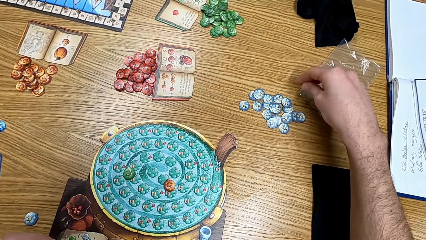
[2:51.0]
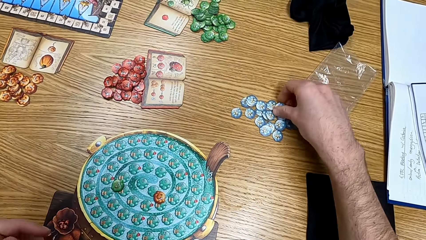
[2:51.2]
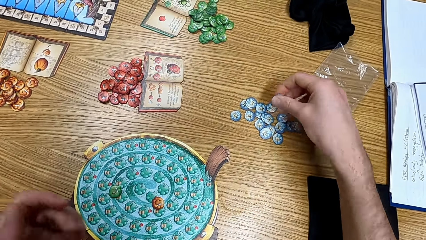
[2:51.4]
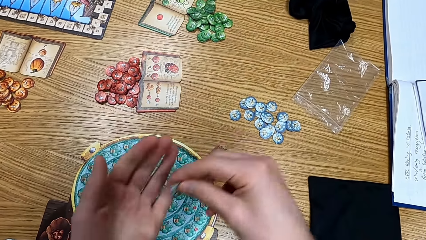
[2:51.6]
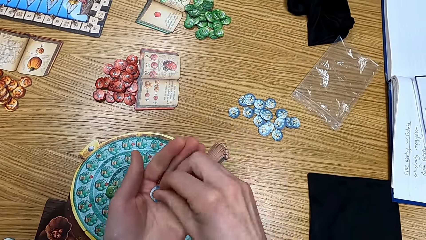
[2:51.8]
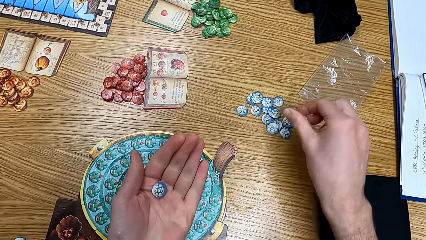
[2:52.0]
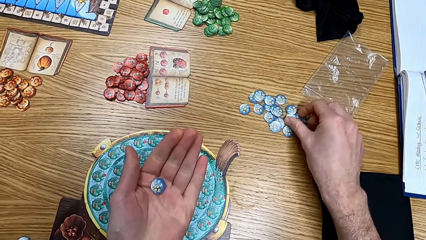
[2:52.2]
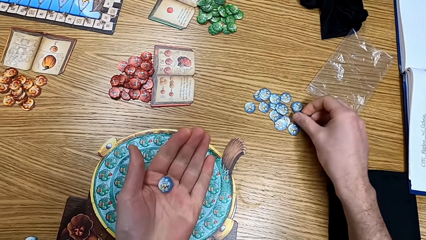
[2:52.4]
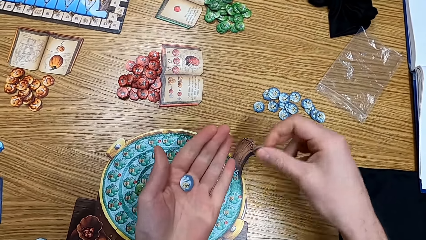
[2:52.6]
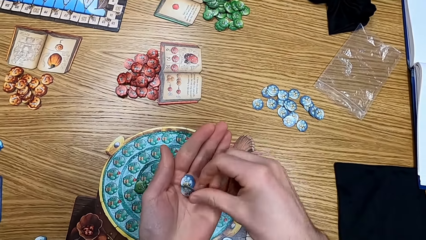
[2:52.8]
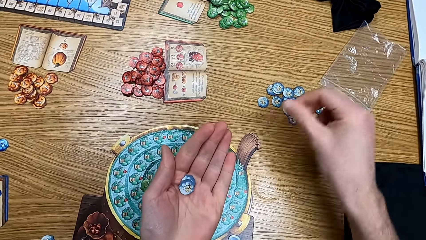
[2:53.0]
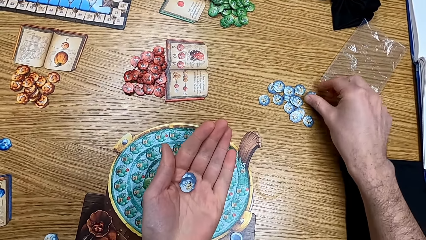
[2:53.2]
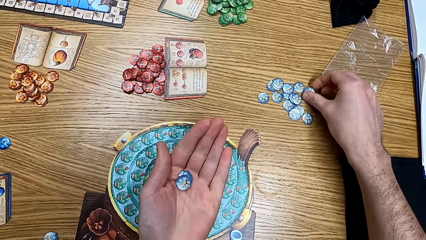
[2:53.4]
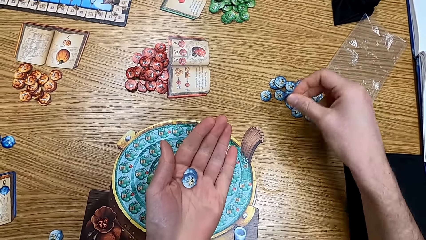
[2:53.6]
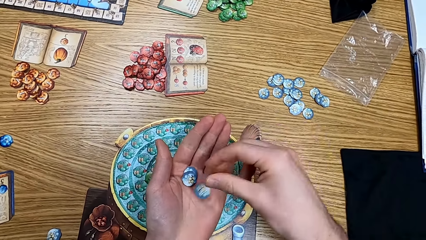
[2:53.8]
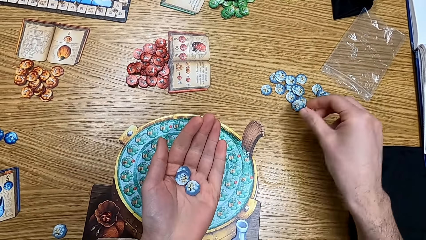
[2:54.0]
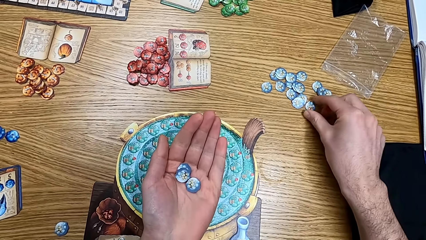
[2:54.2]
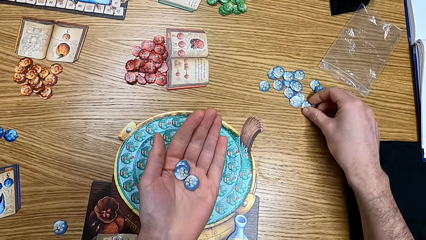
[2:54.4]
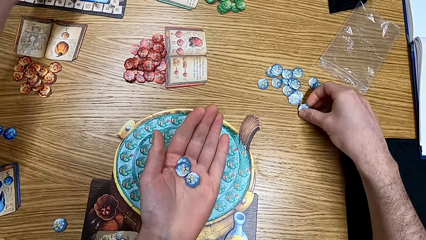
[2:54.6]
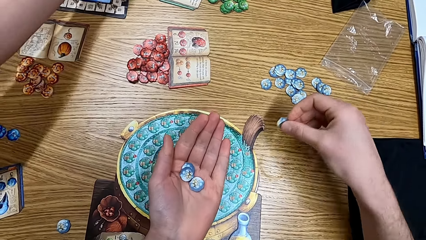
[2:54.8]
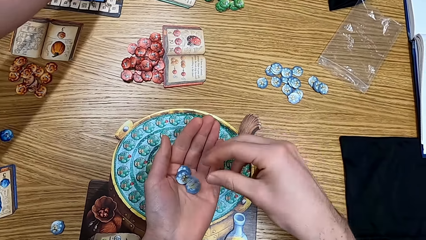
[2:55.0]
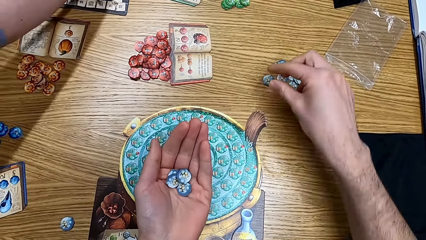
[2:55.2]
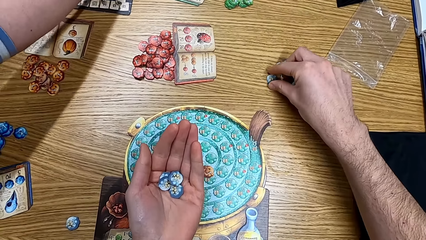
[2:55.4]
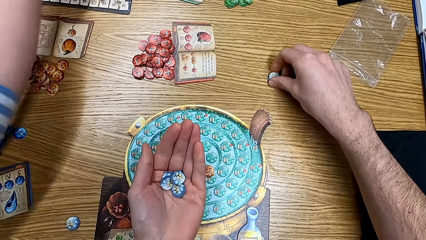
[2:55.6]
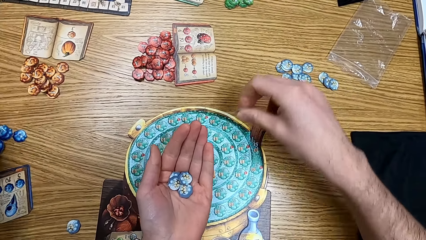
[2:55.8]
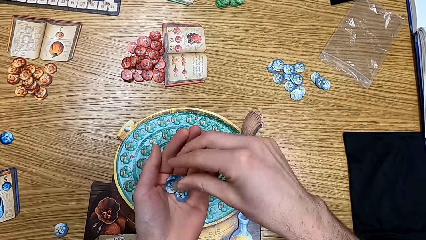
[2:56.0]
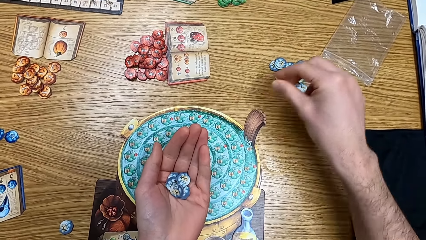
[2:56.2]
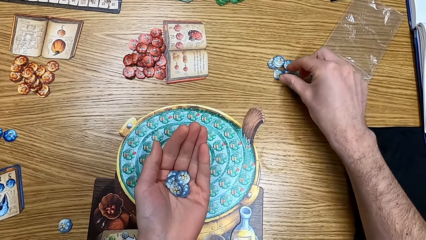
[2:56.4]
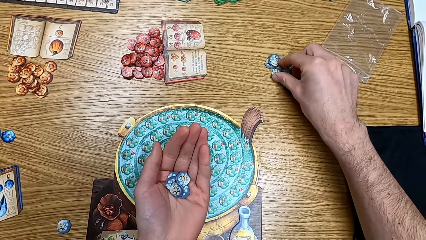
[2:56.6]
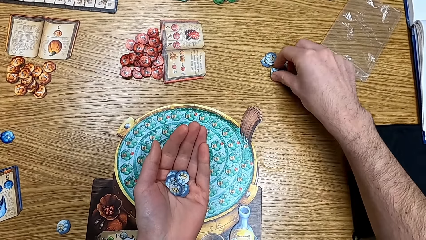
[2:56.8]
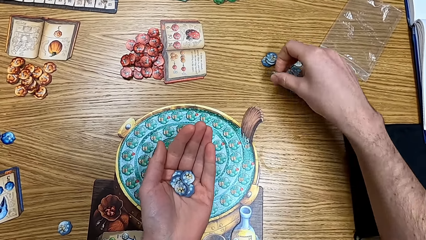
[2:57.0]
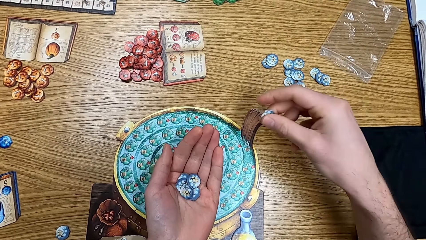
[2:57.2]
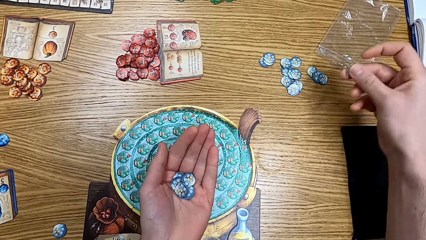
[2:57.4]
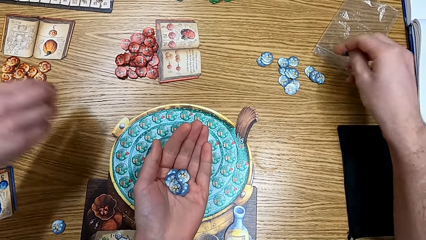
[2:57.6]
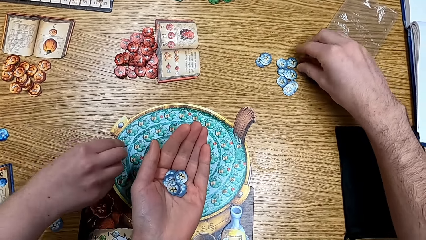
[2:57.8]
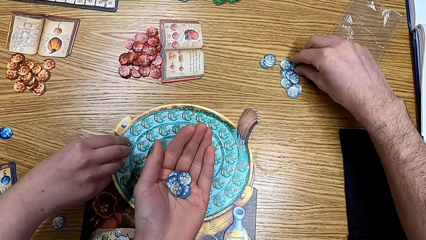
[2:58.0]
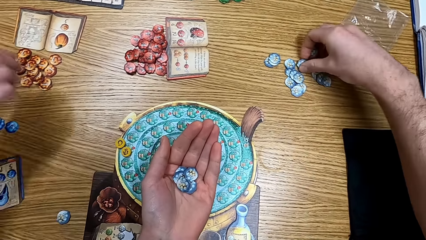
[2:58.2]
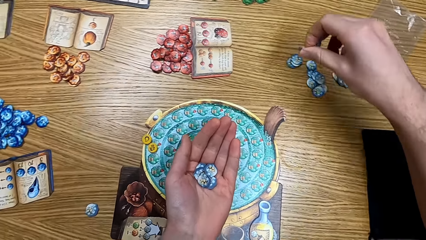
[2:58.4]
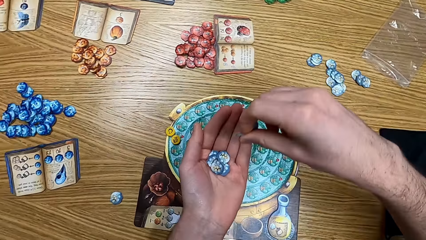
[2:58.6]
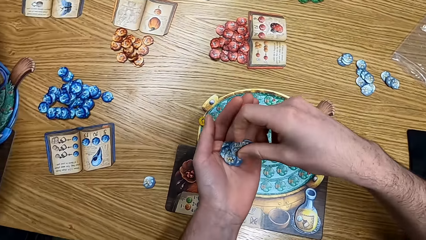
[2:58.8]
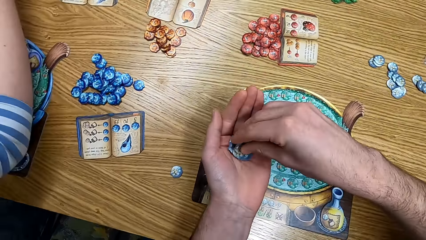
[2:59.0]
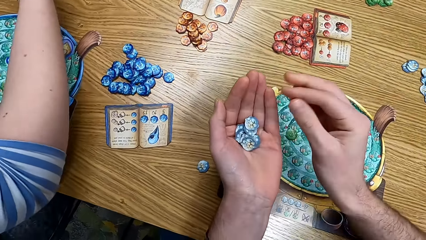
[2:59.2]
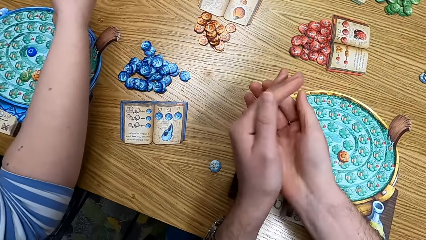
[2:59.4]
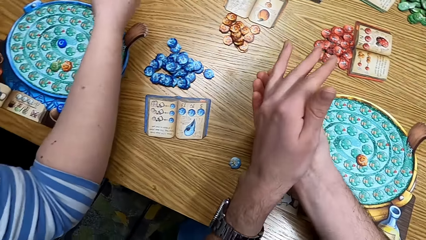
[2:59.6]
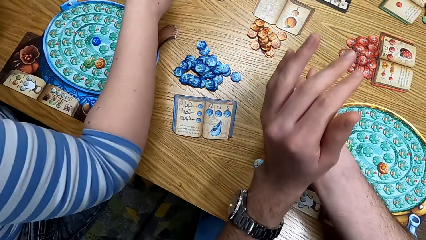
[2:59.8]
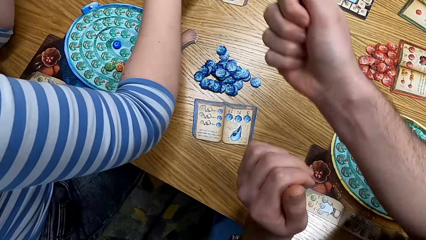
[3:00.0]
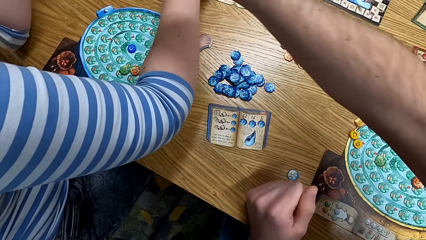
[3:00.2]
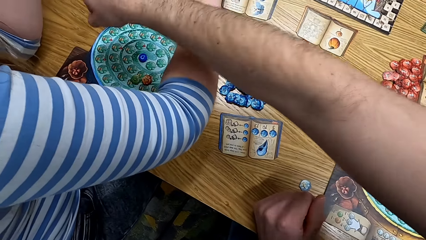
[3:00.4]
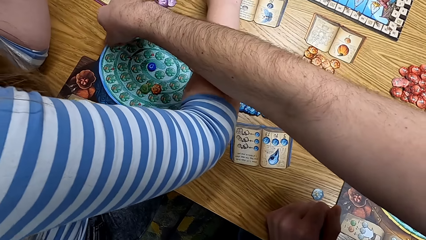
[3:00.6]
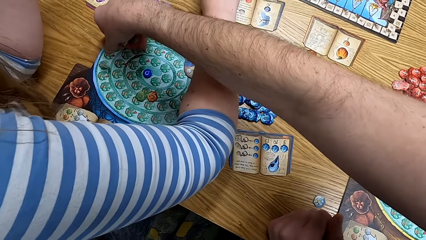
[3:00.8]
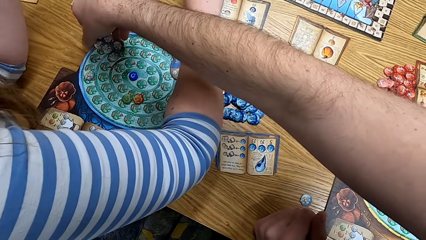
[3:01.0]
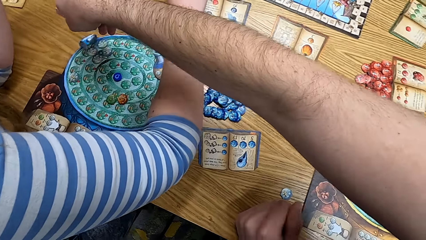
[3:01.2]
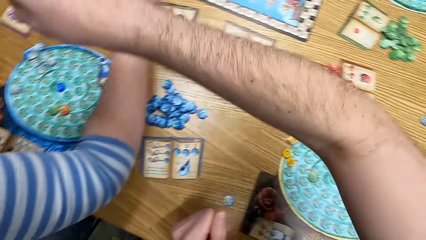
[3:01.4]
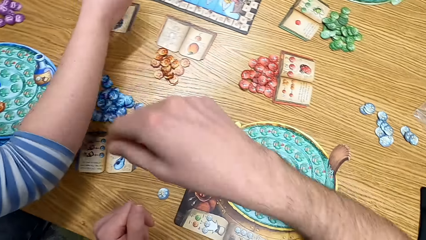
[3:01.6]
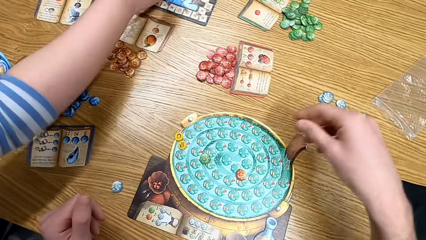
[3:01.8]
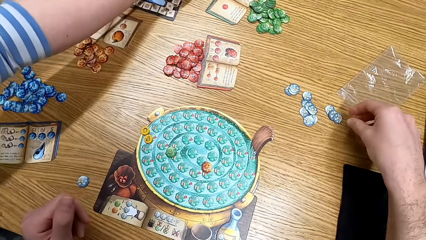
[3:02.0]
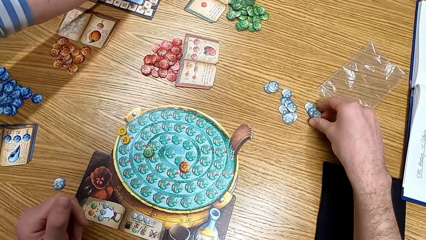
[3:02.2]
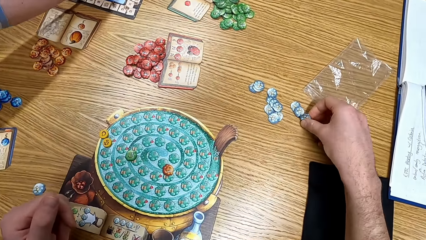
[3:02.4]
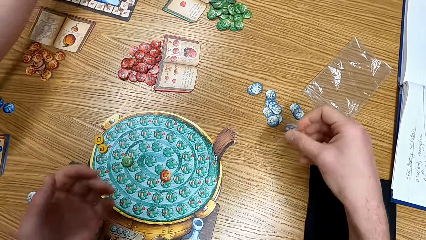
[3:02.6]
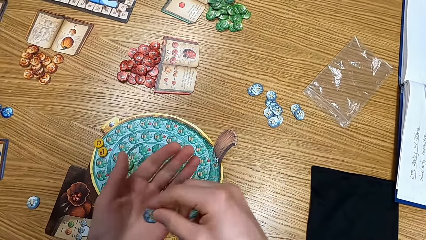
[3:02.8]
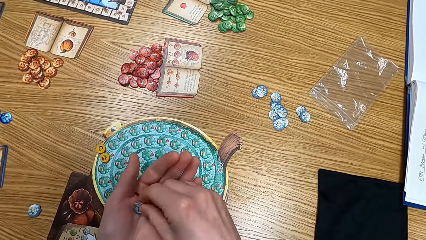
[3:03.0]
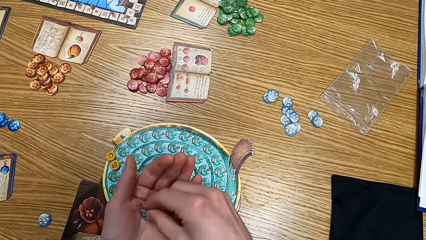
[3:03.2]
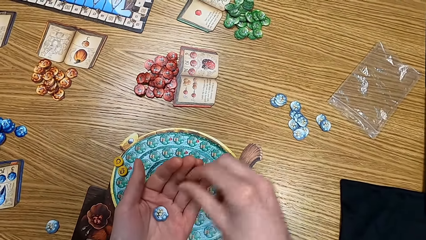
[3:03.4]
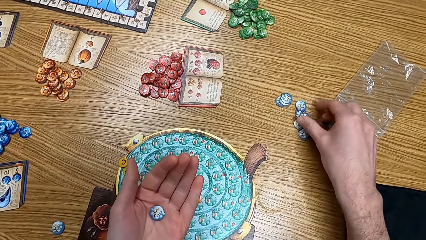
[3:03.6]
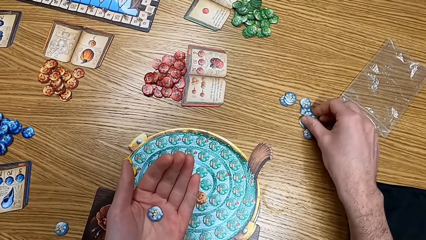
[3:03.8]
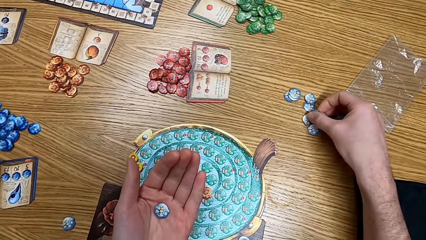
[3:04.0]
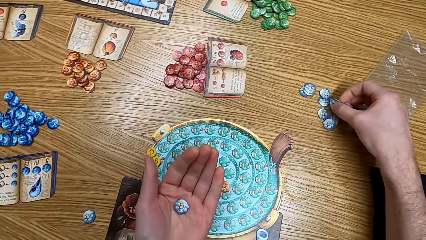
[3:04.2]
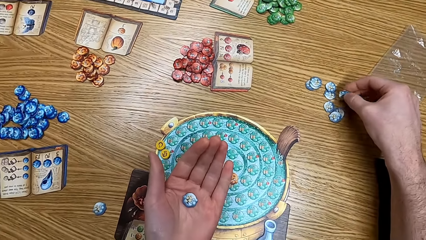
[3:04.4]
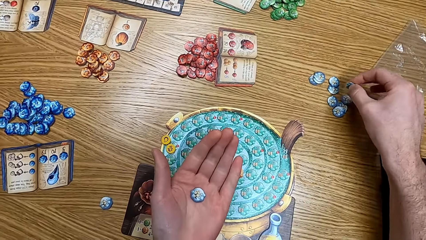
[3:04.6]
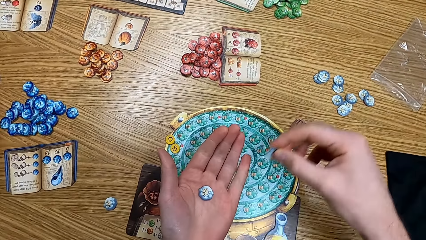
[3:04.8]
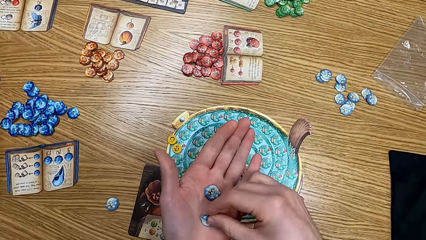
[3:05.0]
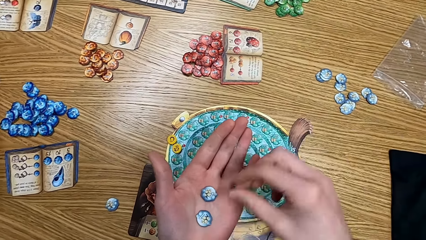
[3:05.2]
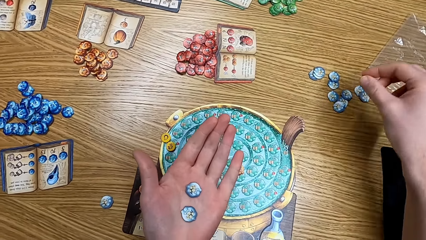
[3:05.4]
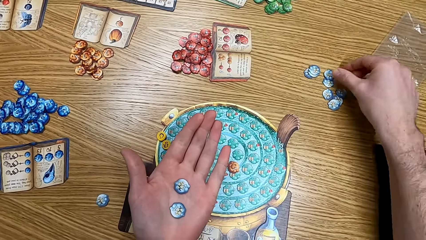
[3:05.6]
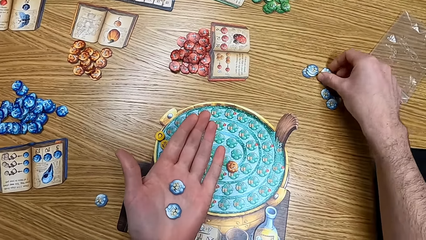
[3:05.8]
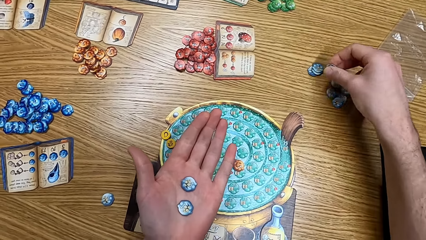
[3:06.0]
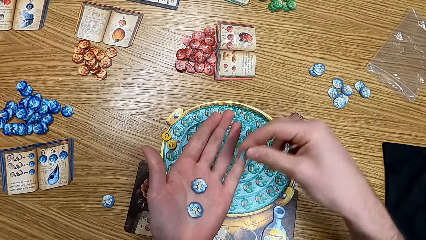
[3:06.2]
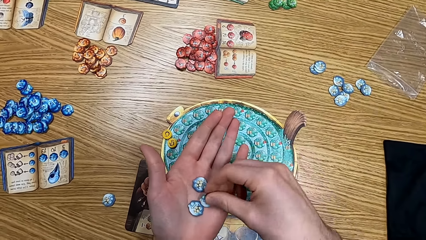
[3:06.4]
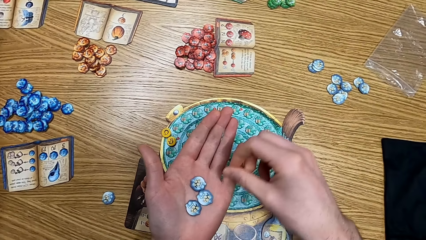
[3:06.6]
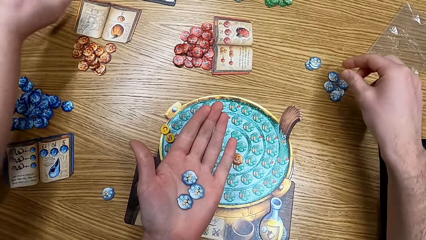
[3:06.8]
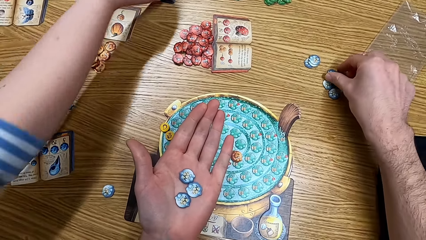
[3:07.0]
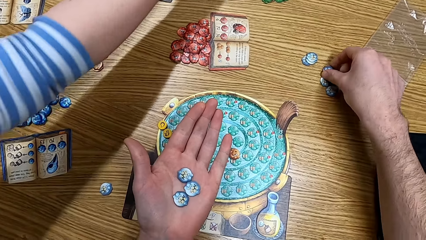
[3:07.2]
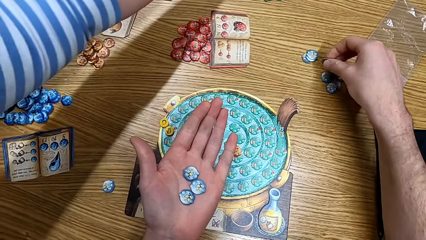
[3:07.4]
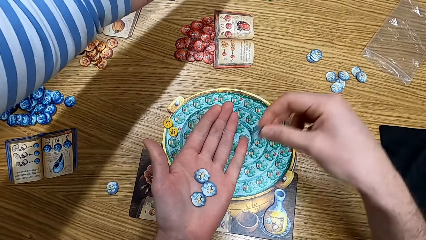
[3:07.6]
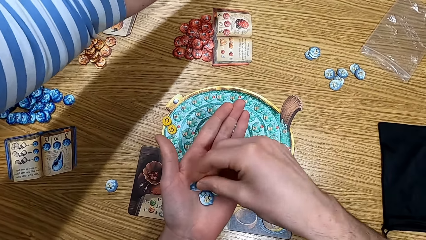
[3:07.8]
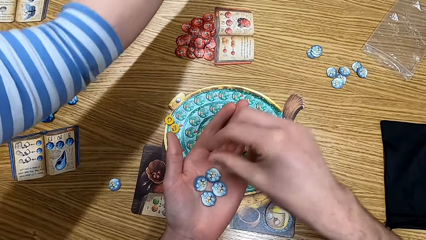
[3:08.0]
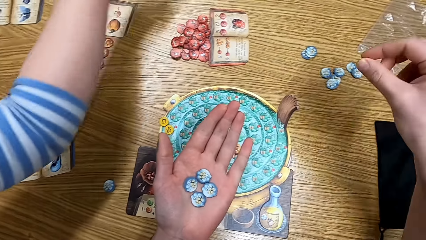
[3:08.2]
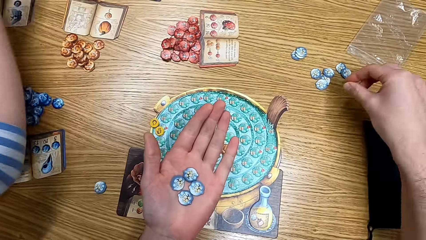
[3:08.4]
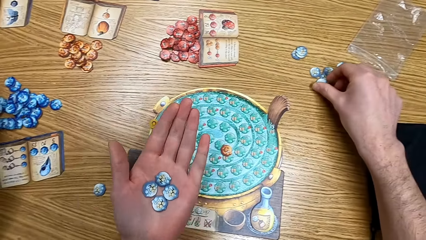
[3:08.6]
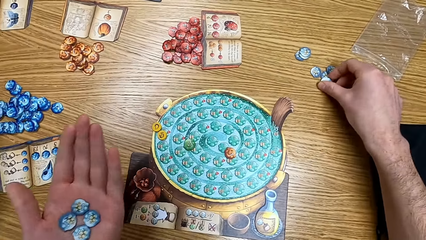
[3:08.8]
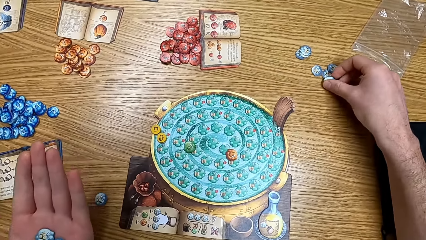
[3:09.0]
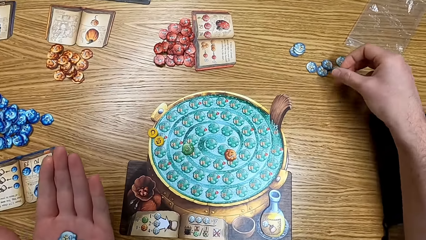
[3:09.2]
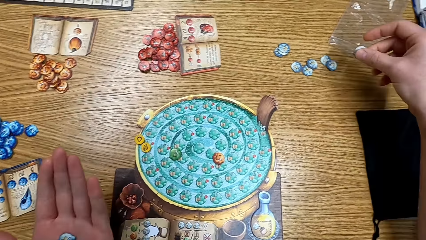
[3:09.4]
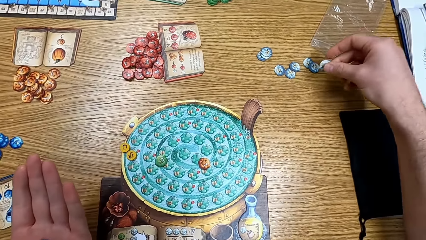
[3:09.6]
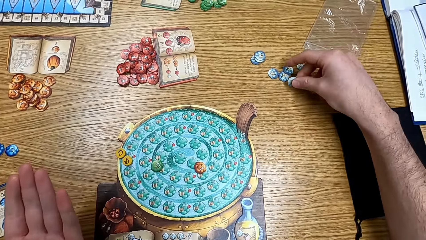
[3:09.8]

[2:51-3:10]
The camera wearer picks up the papers. They remove the token from the table. They put the papers on the table. They put the tokens on the board. They remove the token from the table. They pick up the papers from the ground.
